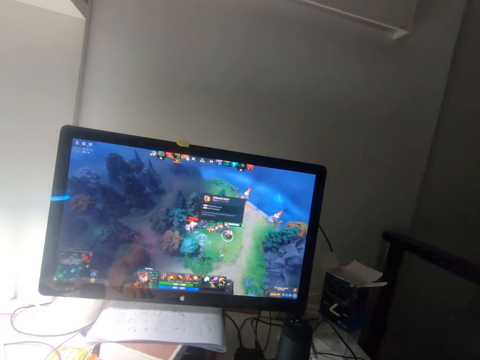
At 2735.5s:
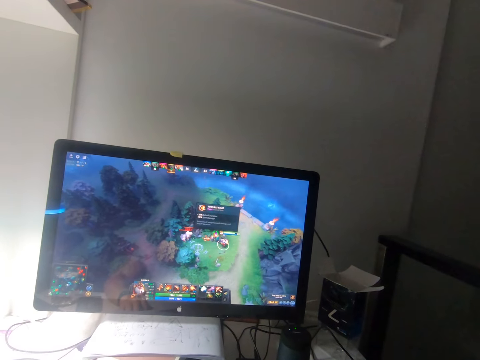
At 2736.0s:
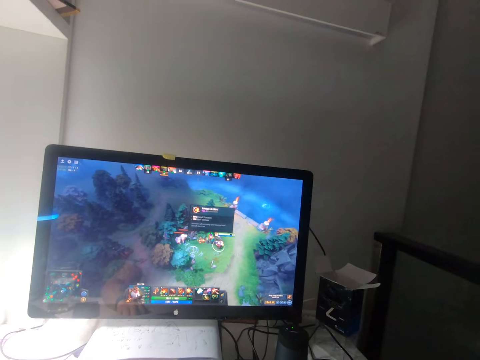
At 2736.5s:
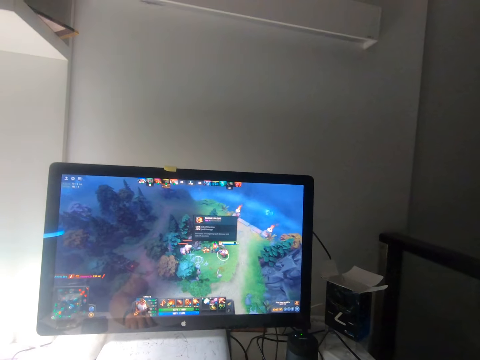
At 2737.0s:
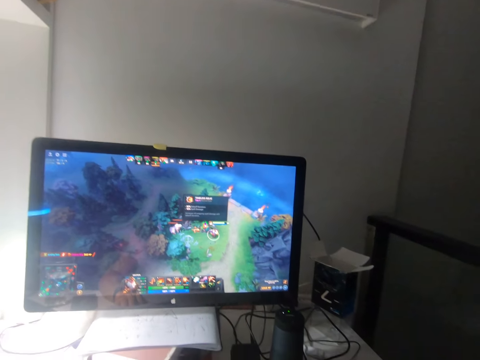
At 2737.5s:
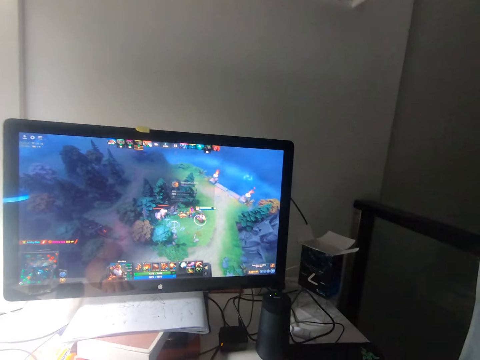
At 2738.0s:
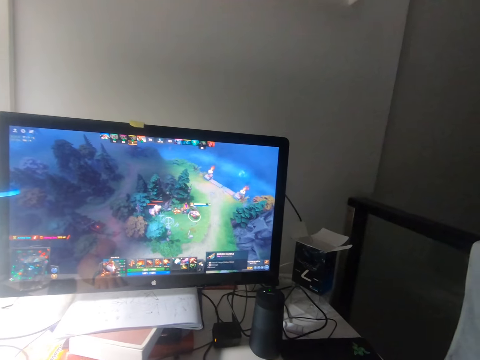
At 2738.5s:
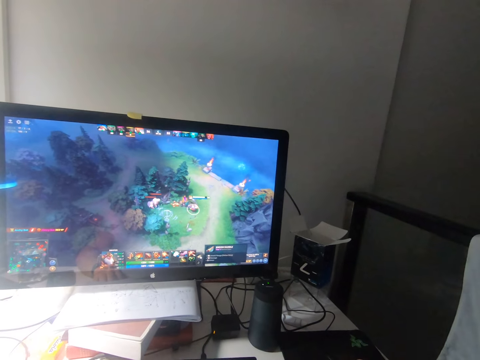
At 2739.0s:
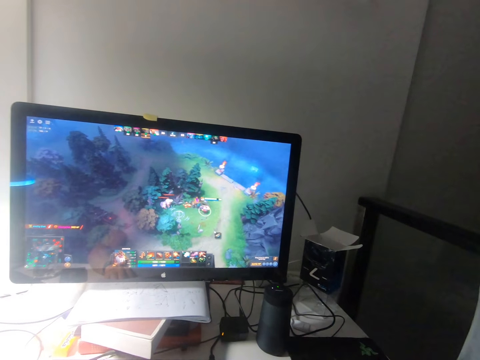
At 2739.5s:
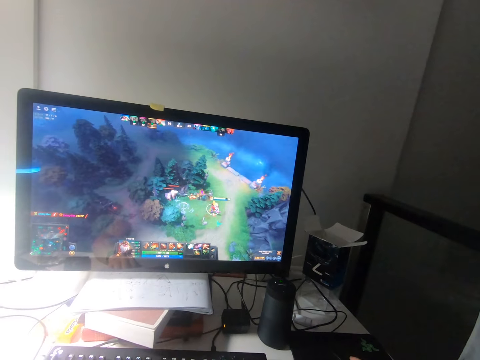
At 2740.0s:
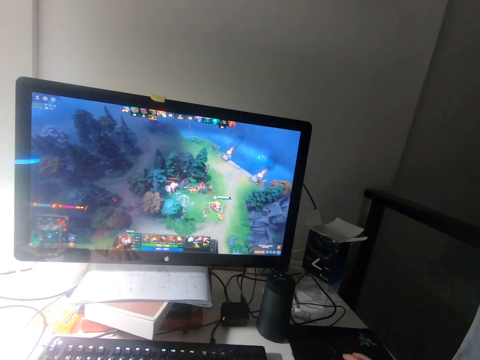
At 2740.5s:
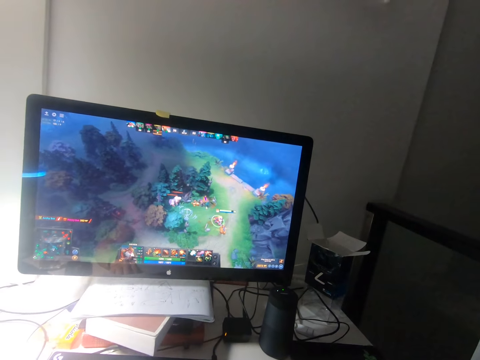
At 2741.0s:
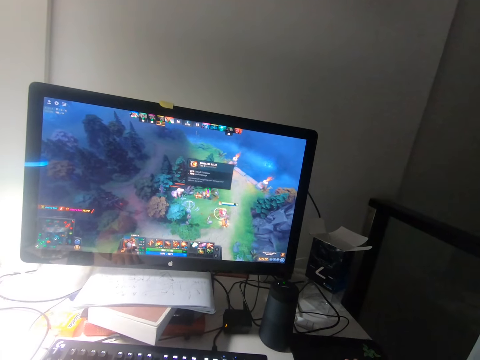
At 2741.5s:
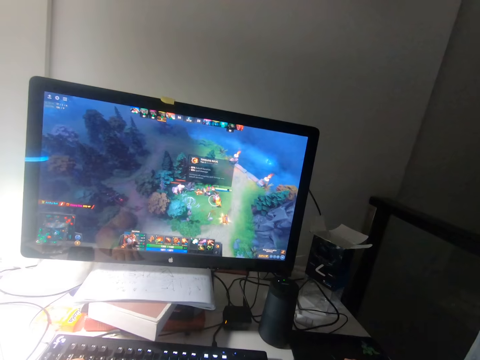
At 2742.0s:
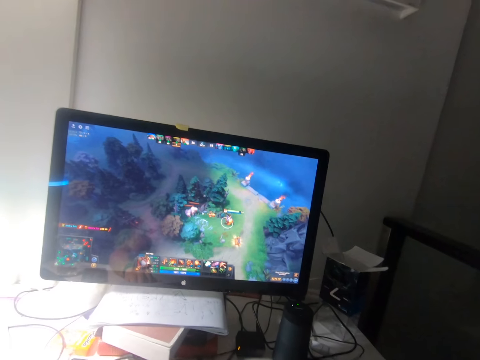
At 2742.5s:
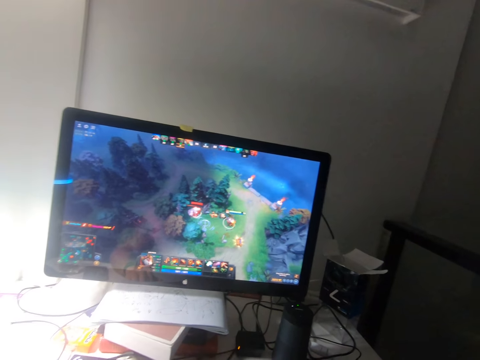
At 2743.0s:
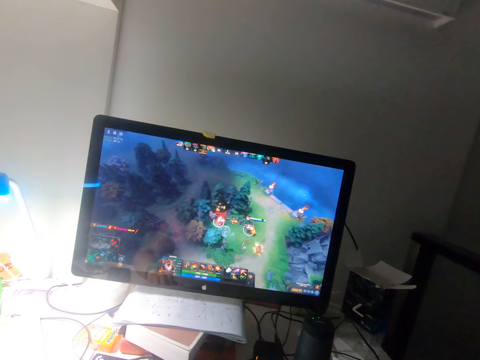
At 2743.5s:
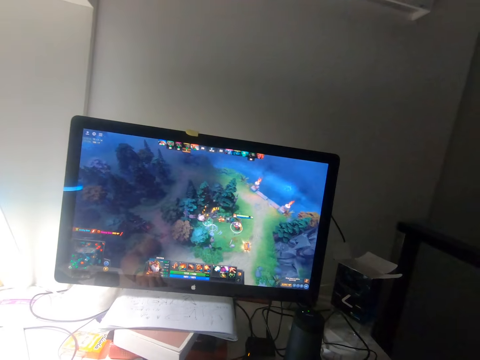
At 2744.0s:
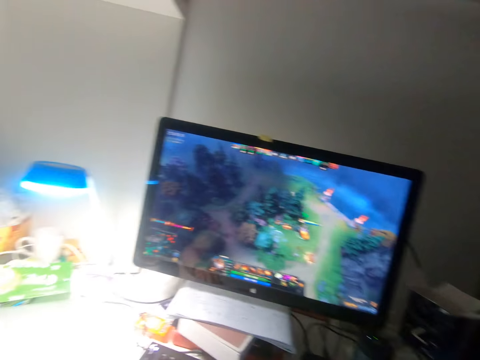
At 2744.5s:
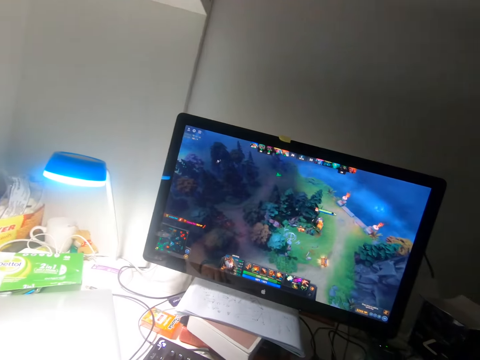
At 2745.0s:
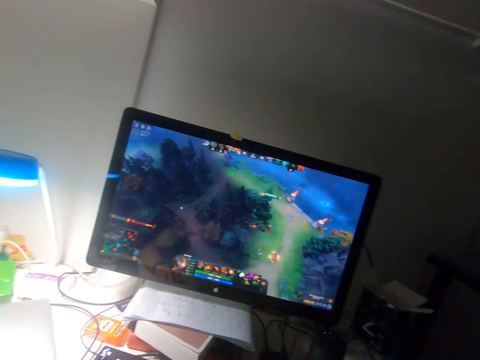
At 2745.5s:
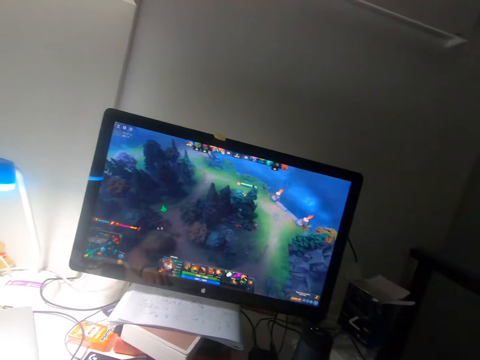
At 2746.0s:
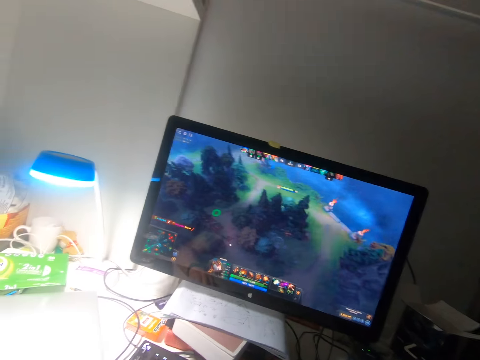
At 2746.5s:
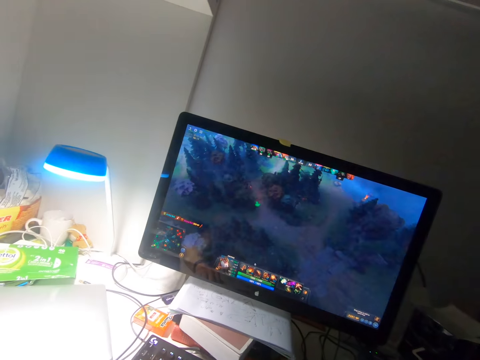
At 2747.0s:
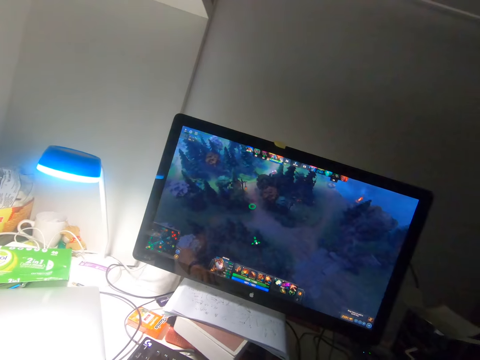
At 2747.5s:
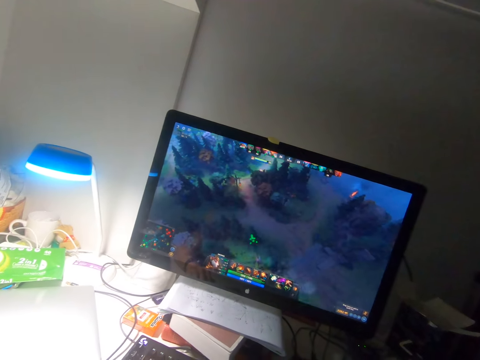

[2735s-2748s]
The camera wearer removes an ad from the desktop. They play a video game in a computer with a mouse. They remove an ad from the desktop. They play the video game in the computer with the mouse.

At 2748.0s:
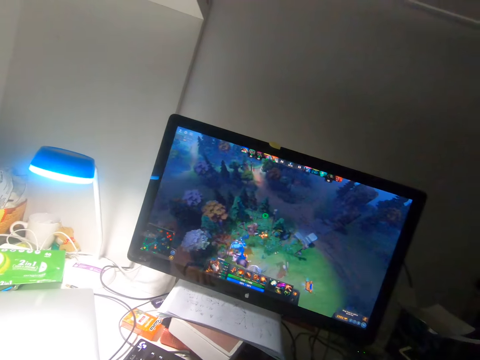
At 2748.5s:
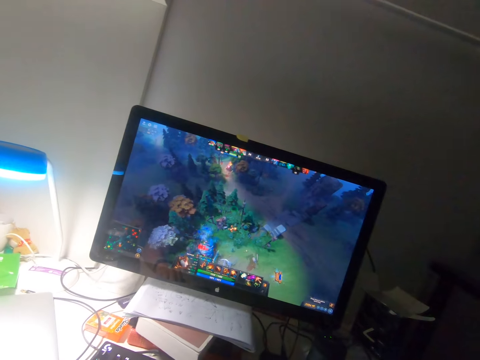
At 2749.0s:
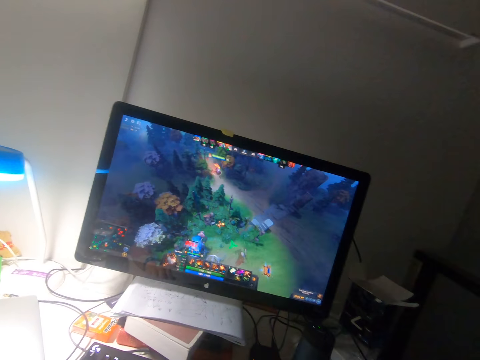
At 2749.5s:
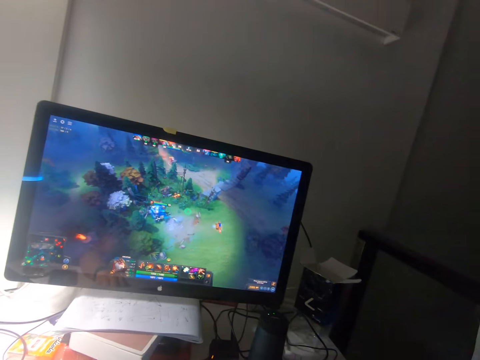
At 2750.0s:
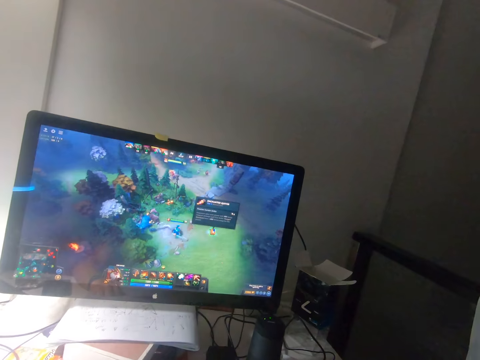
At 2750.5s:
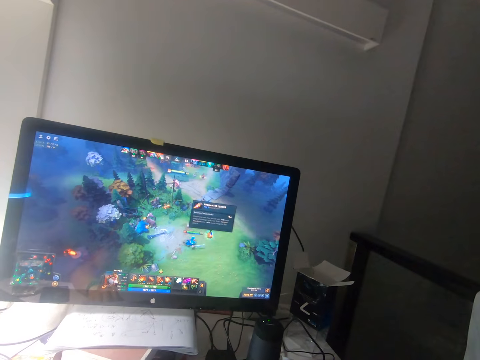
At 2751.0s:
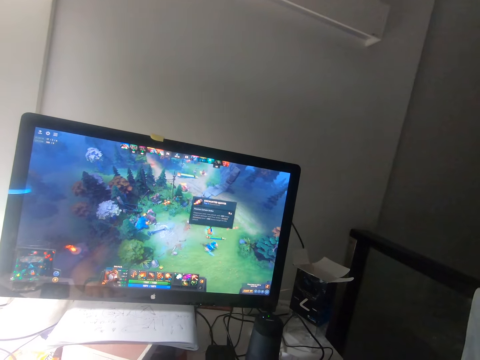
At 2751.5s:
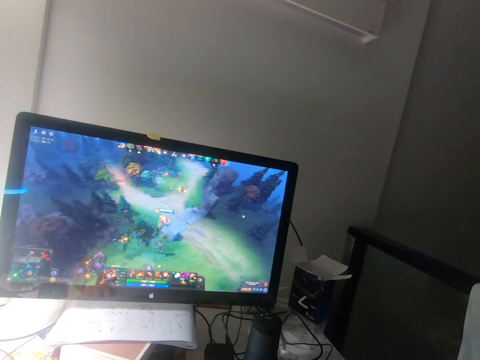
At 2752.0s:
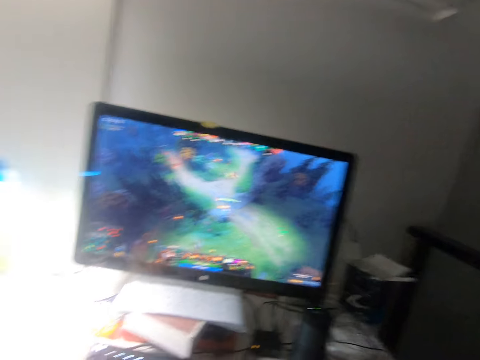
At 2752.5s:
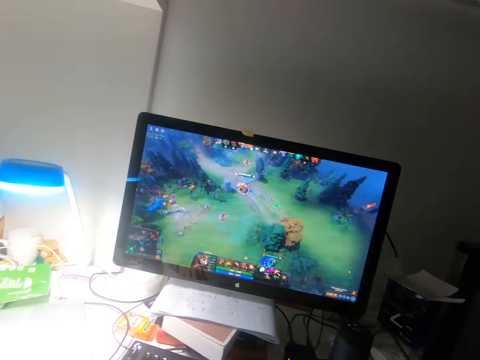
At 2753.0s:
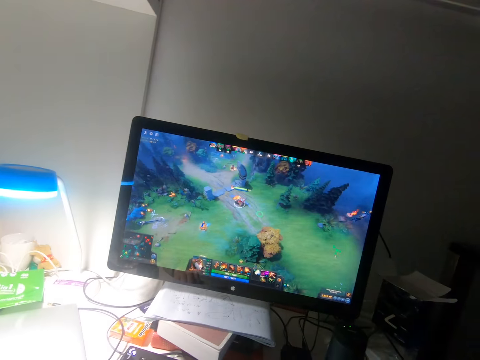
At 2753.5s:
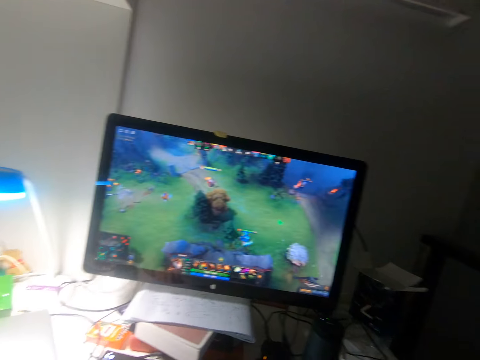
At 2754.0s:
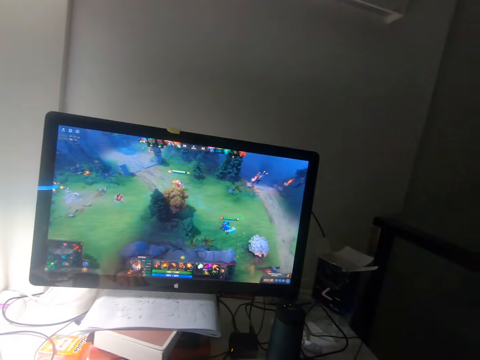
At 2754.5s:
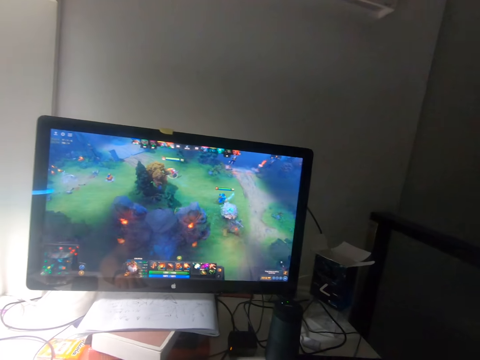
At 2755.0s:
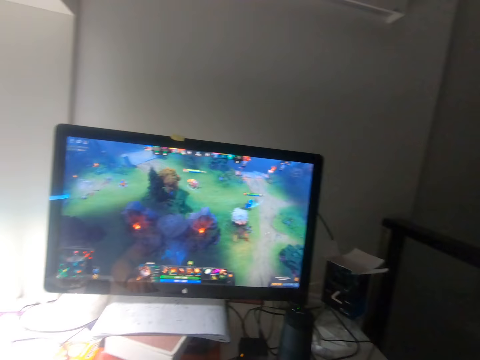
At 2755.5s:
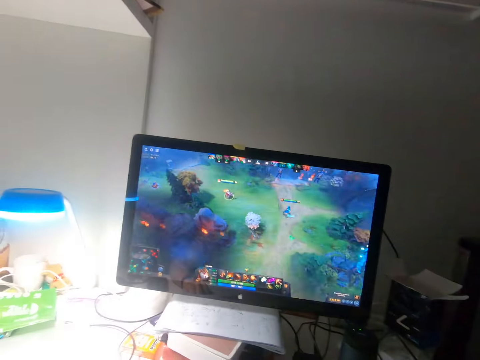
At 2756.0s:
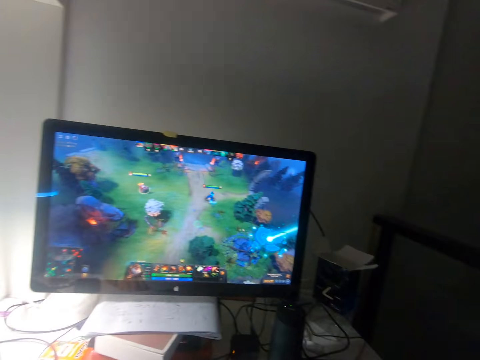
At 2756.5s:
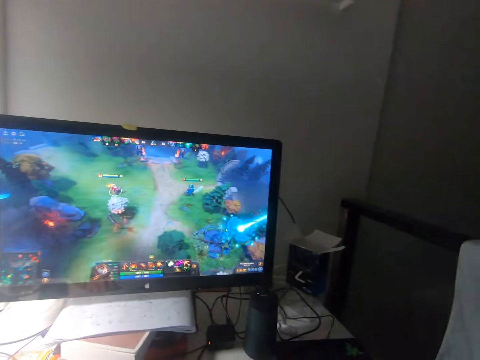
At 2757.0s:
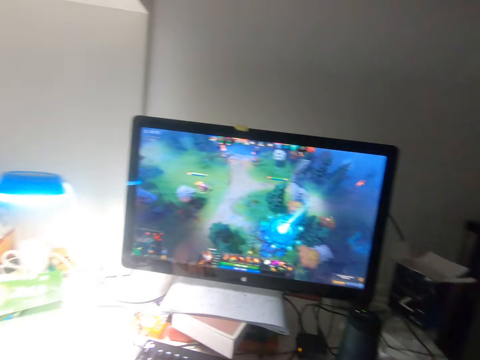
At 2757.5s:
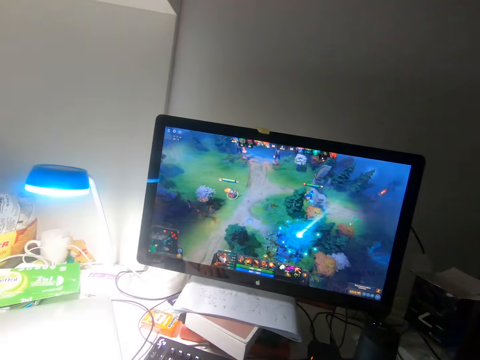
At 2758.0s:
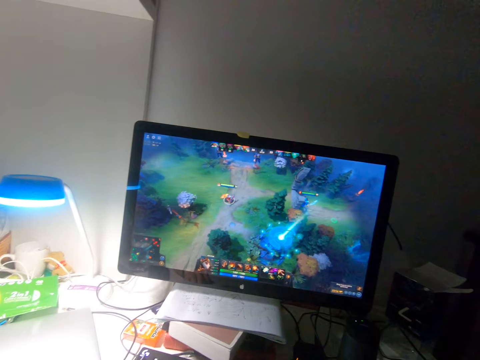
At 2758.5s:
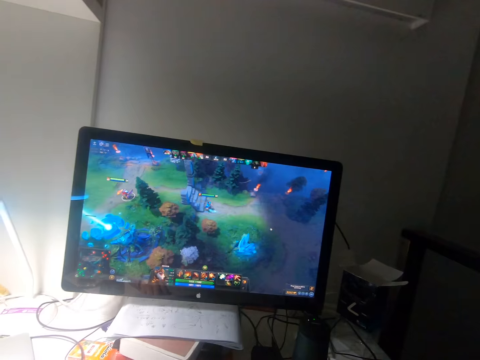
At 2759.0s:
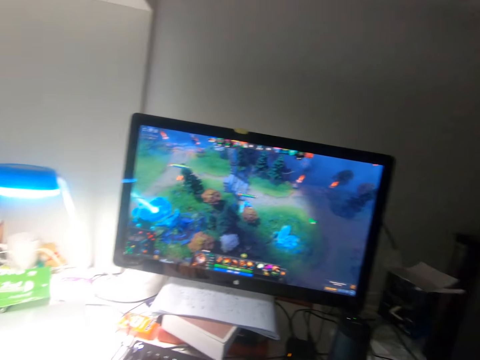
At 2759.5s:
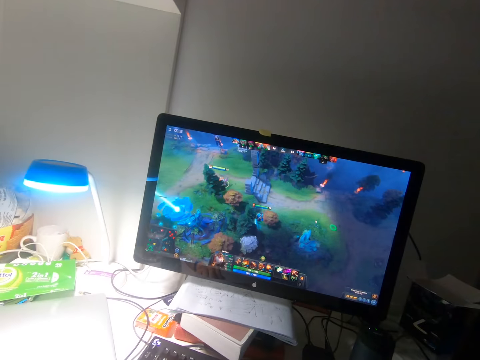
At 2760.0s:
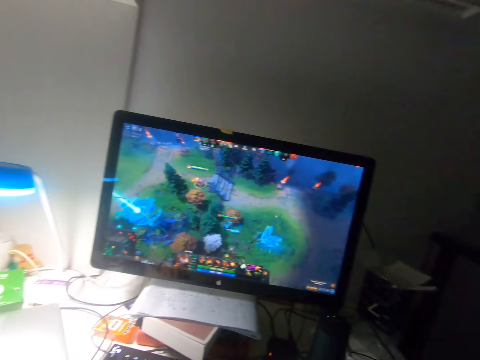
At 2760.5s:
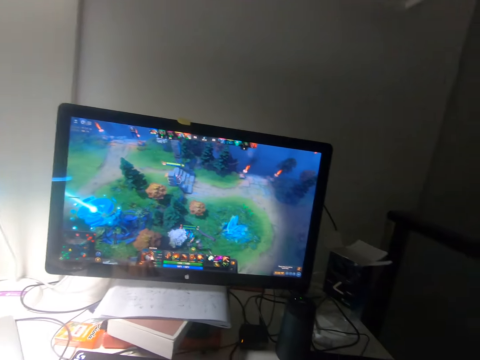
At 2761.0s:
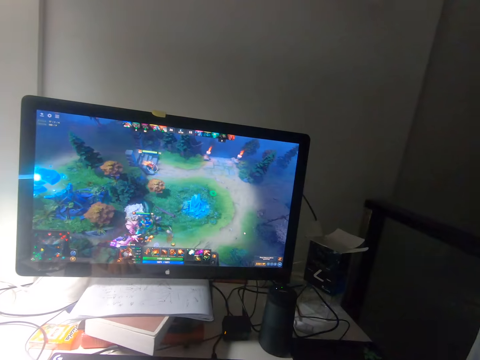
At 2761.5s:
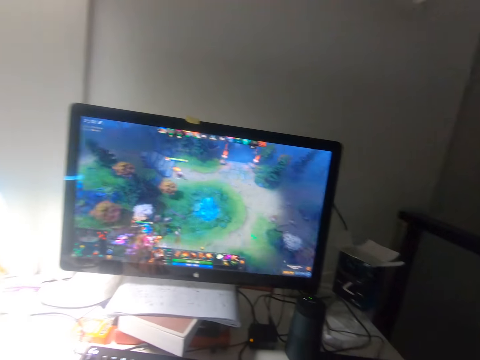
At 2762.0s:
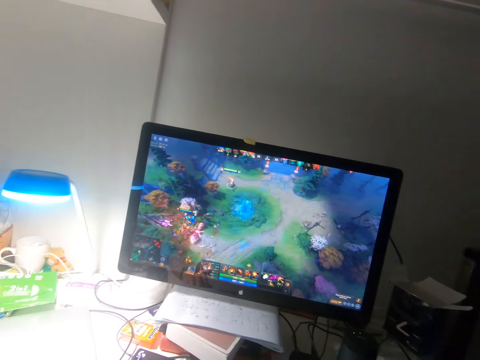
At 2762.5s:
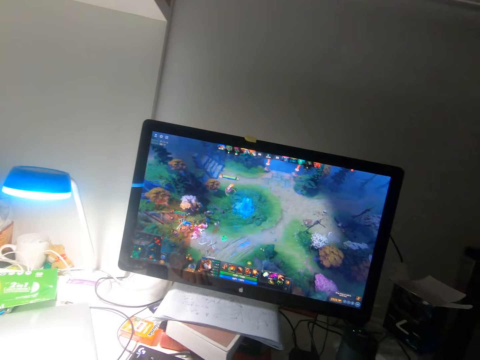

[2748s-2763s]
The camera wearer removes an ad from the desktop. They play a video game on a computer with a mouse.
